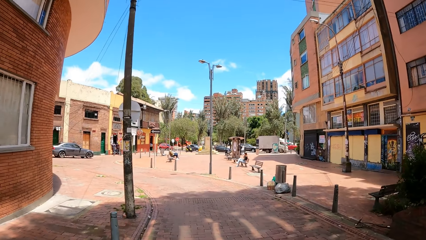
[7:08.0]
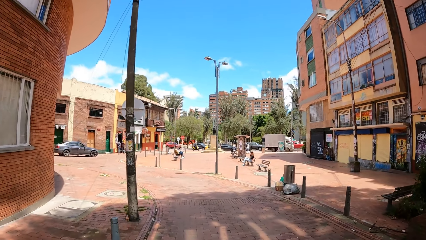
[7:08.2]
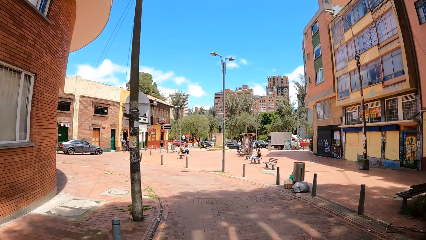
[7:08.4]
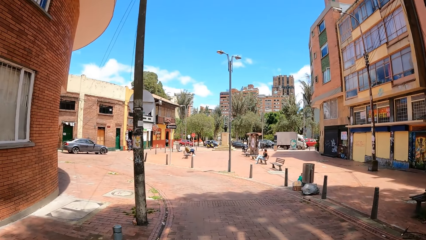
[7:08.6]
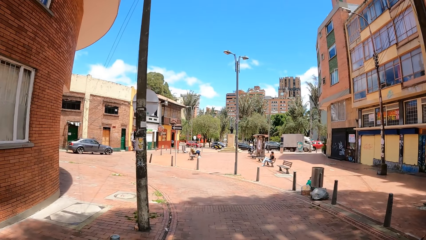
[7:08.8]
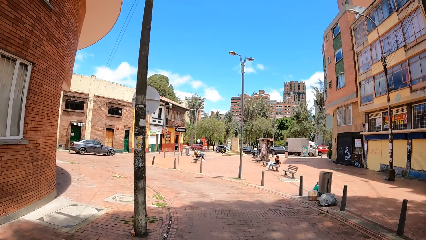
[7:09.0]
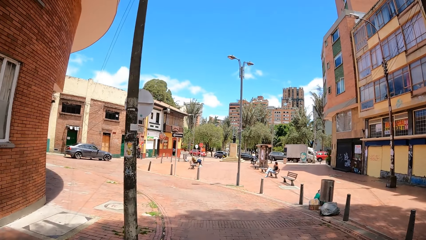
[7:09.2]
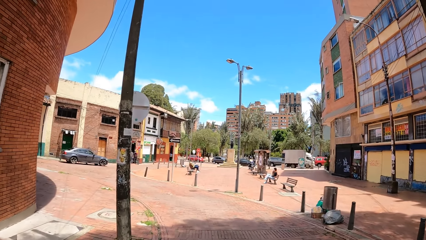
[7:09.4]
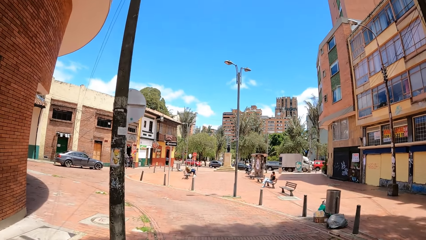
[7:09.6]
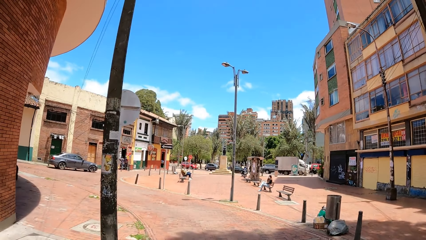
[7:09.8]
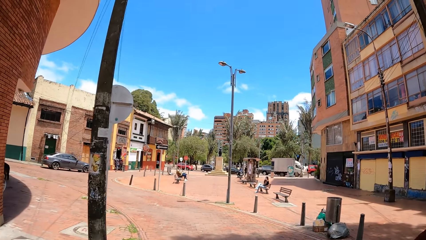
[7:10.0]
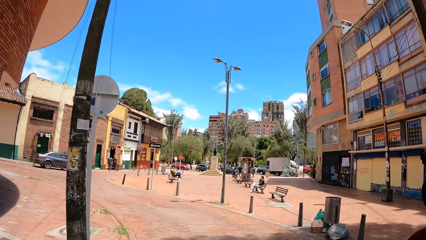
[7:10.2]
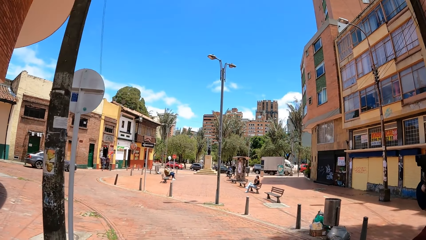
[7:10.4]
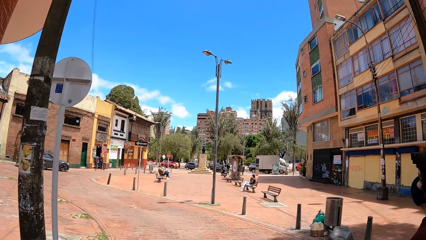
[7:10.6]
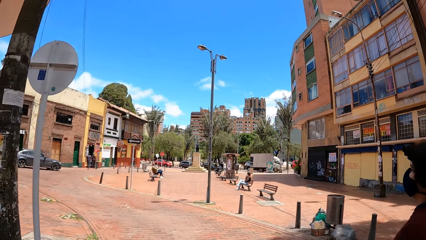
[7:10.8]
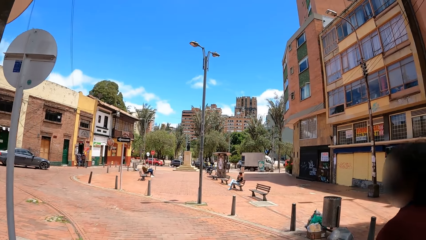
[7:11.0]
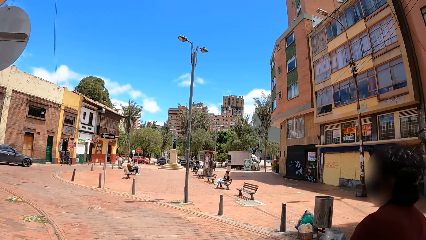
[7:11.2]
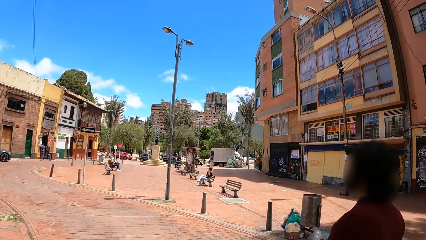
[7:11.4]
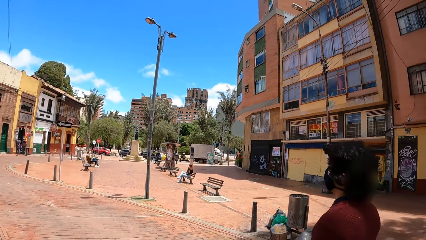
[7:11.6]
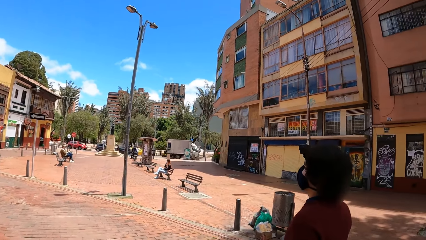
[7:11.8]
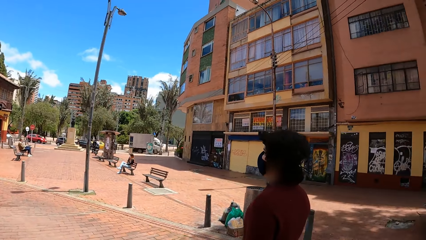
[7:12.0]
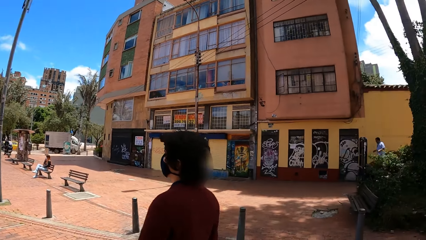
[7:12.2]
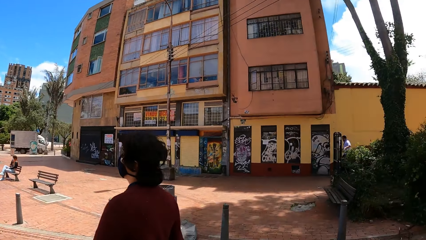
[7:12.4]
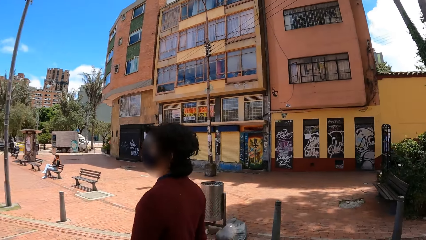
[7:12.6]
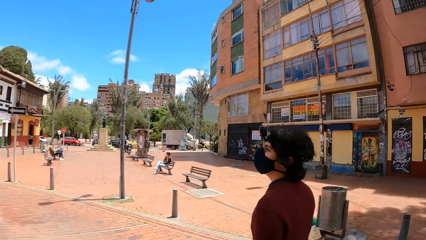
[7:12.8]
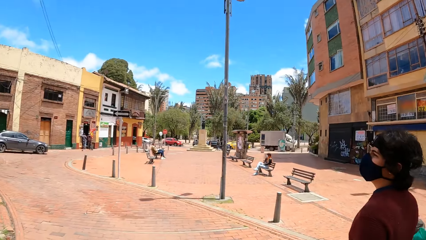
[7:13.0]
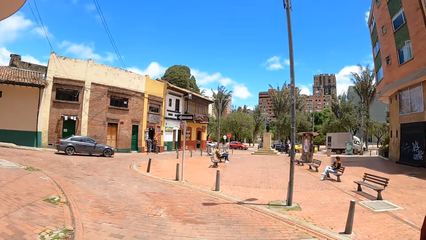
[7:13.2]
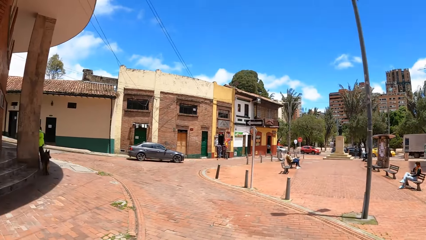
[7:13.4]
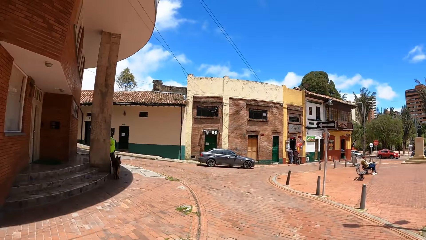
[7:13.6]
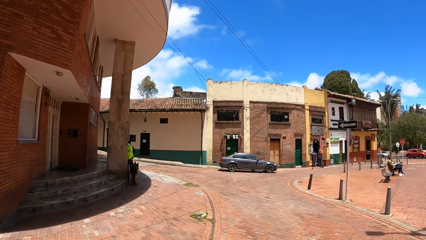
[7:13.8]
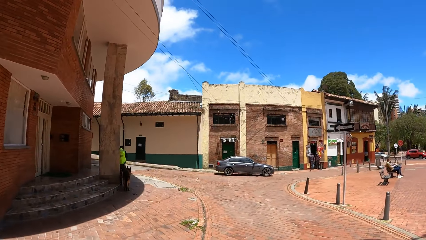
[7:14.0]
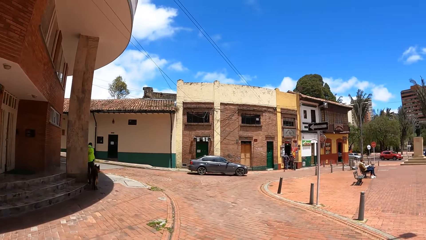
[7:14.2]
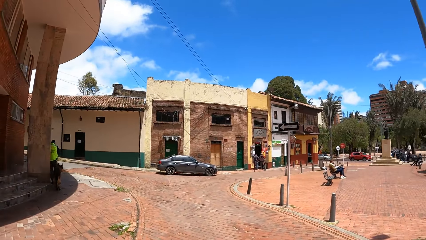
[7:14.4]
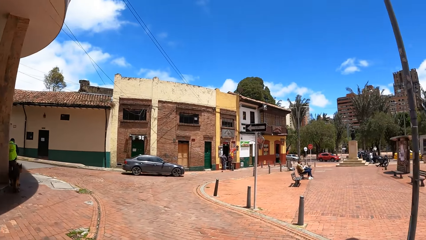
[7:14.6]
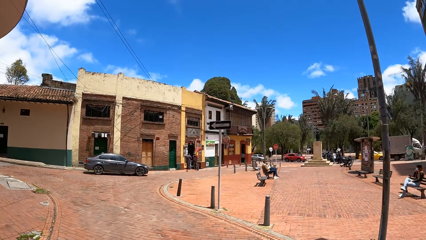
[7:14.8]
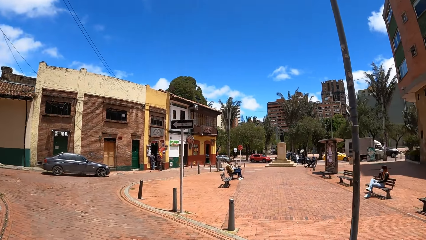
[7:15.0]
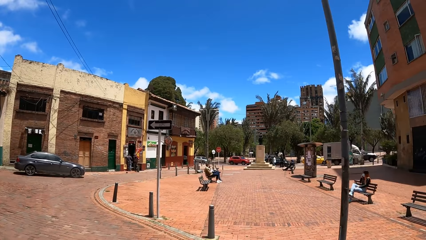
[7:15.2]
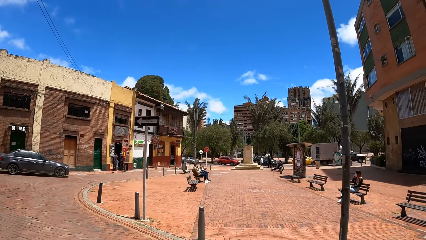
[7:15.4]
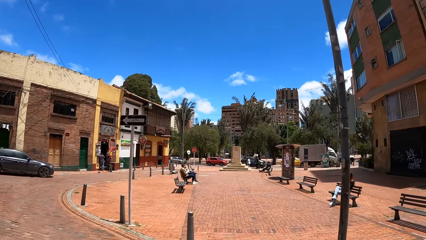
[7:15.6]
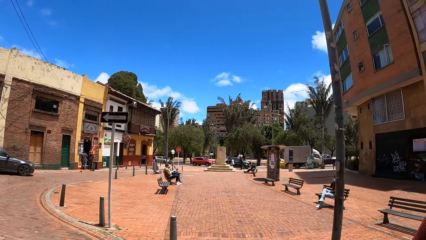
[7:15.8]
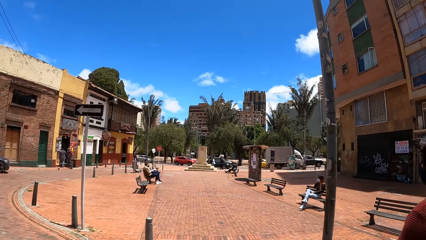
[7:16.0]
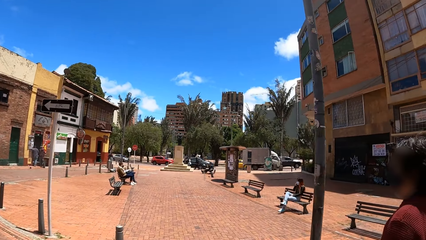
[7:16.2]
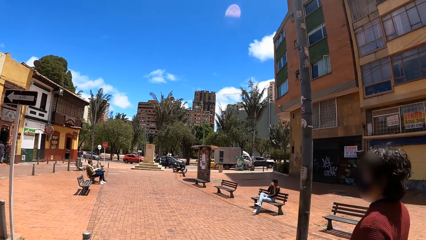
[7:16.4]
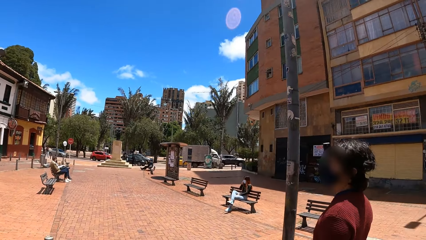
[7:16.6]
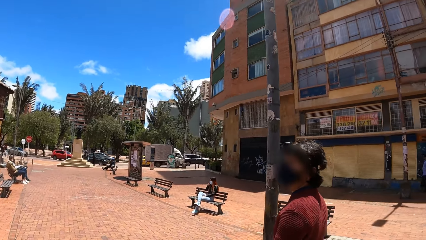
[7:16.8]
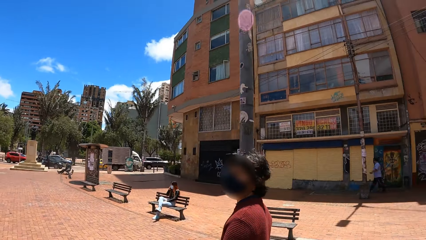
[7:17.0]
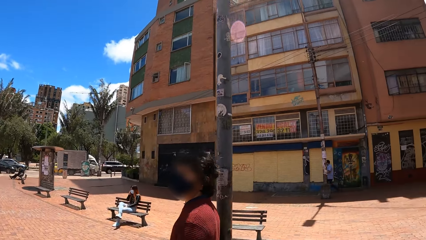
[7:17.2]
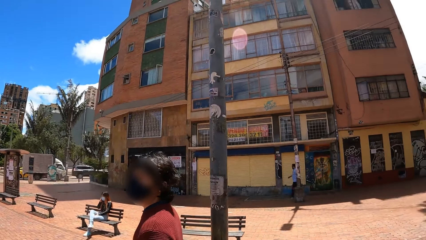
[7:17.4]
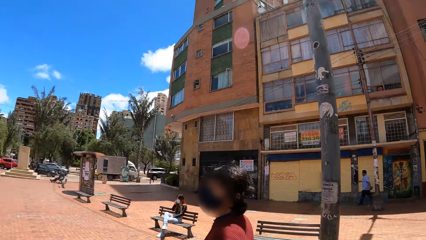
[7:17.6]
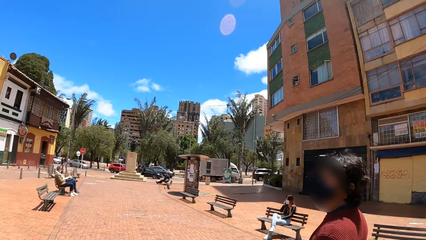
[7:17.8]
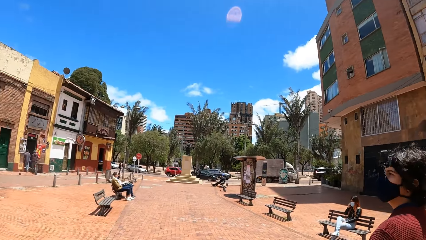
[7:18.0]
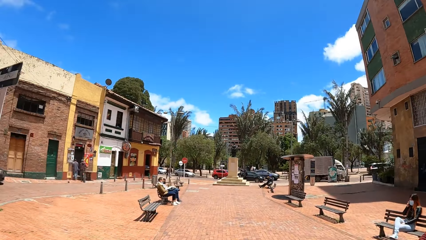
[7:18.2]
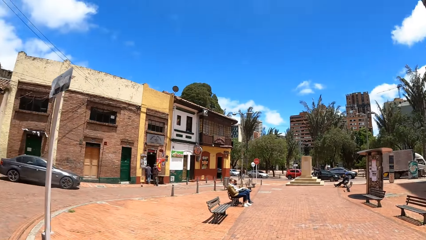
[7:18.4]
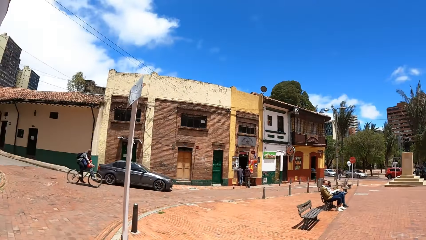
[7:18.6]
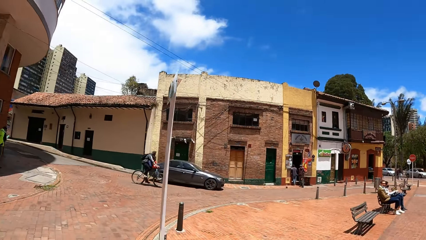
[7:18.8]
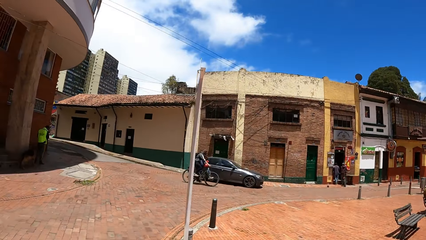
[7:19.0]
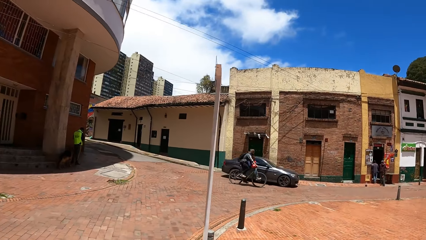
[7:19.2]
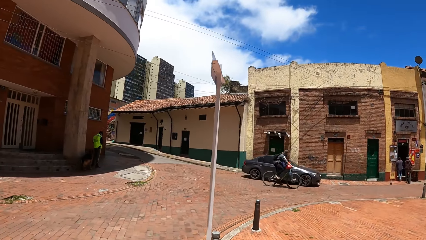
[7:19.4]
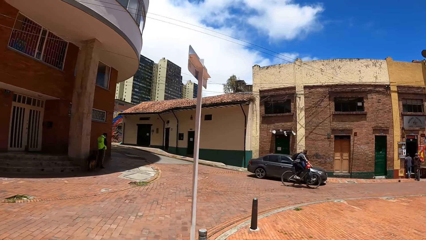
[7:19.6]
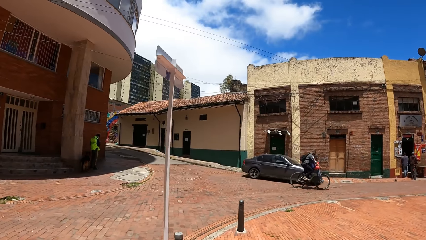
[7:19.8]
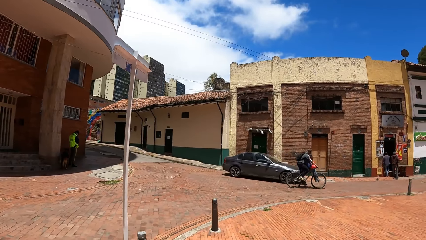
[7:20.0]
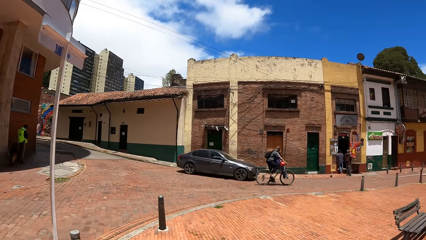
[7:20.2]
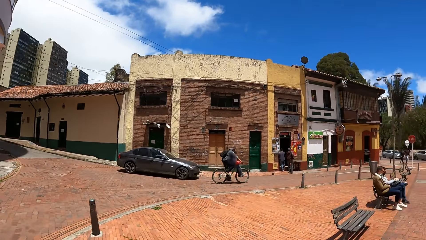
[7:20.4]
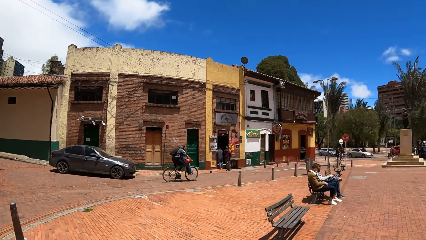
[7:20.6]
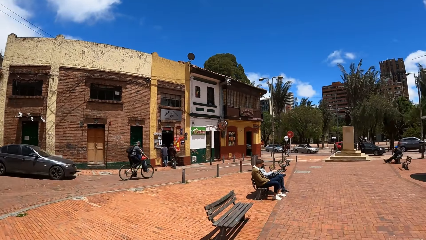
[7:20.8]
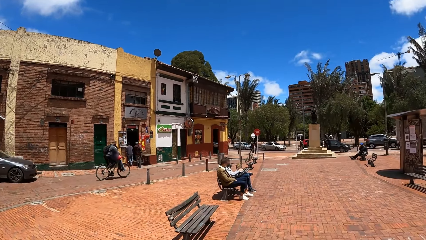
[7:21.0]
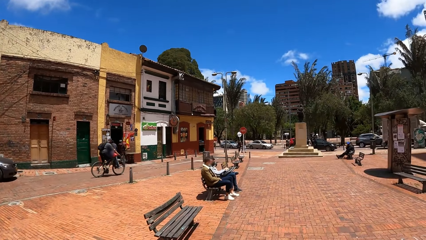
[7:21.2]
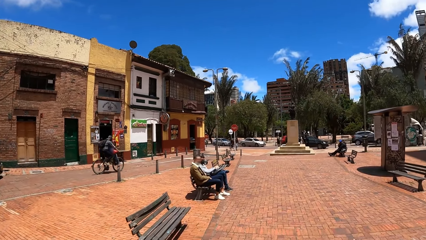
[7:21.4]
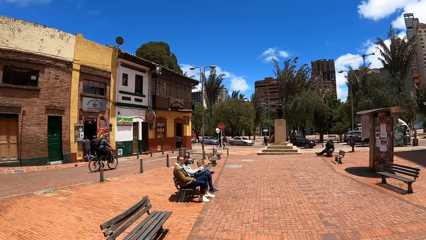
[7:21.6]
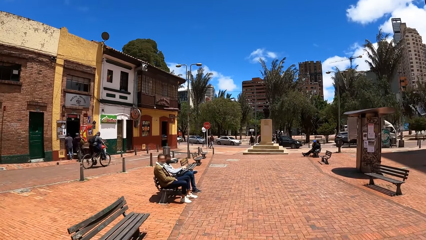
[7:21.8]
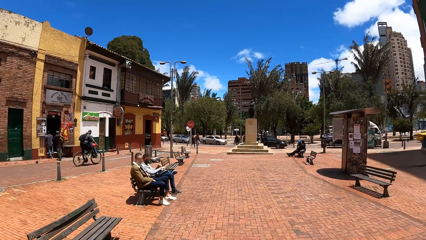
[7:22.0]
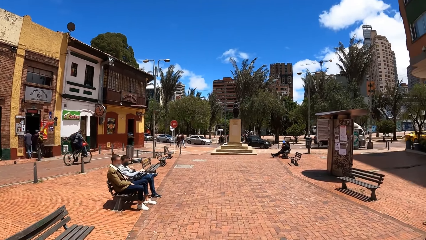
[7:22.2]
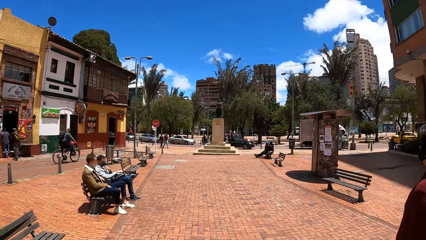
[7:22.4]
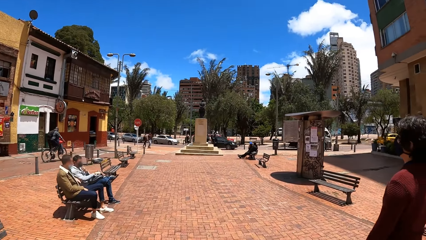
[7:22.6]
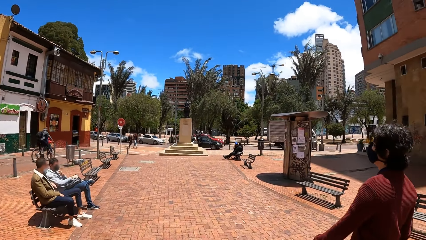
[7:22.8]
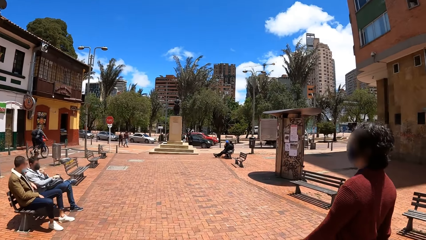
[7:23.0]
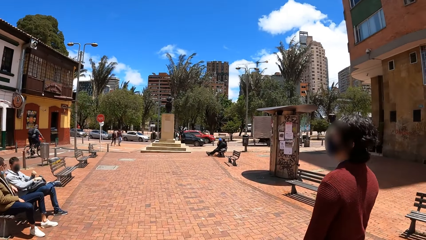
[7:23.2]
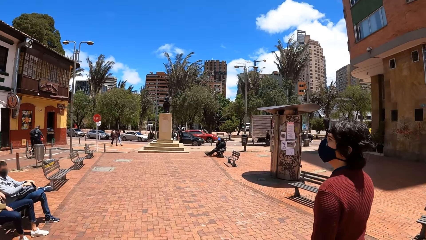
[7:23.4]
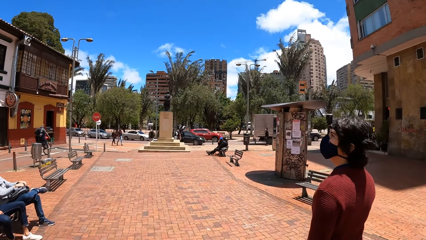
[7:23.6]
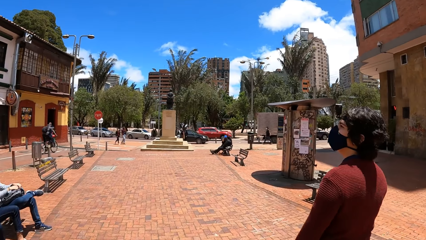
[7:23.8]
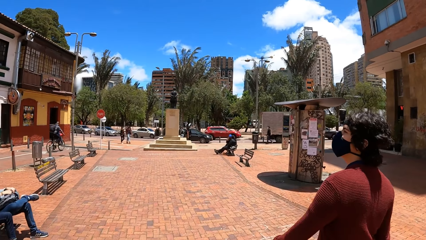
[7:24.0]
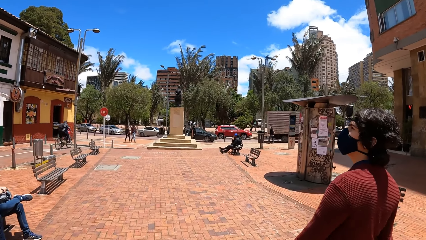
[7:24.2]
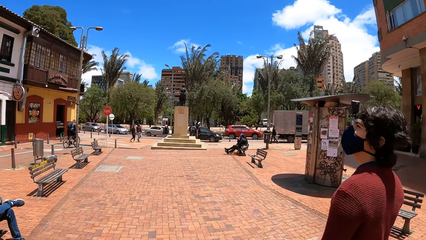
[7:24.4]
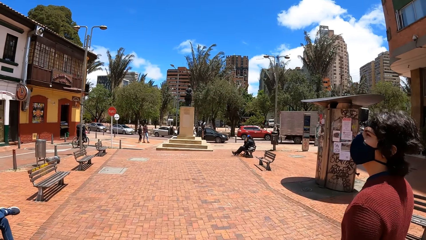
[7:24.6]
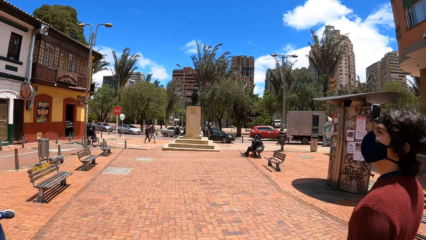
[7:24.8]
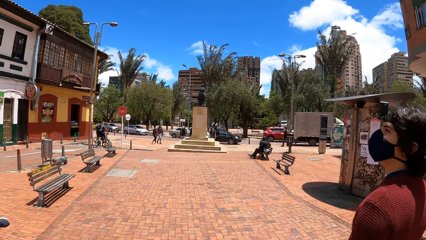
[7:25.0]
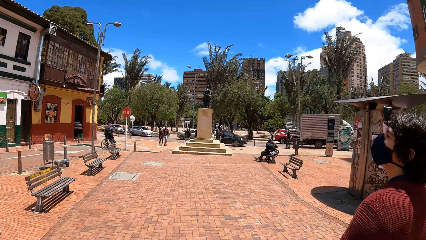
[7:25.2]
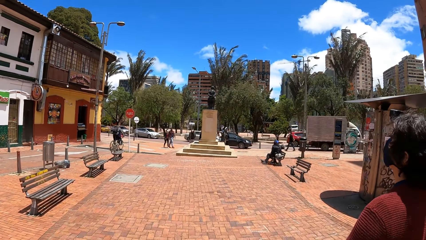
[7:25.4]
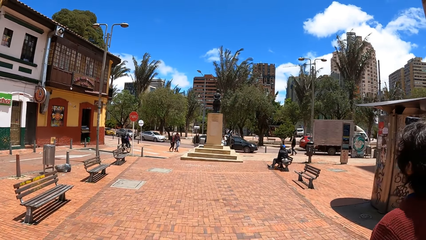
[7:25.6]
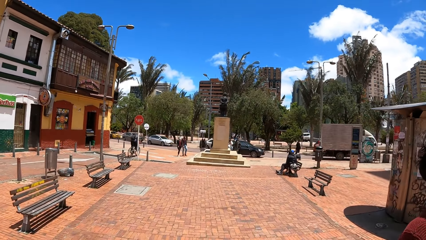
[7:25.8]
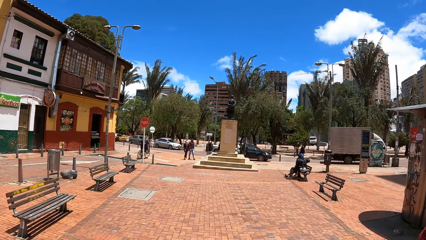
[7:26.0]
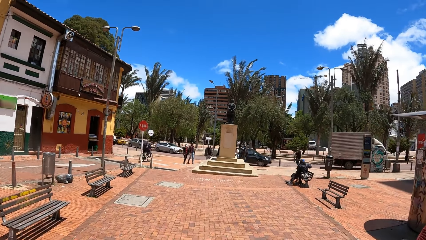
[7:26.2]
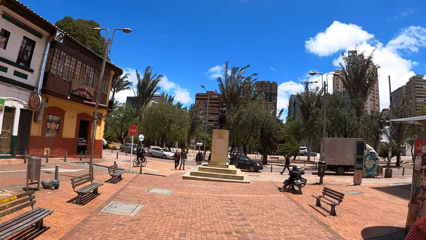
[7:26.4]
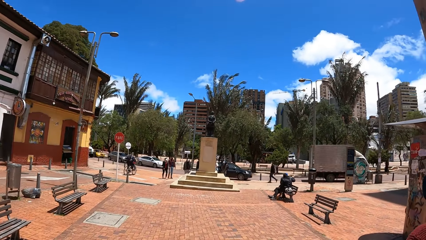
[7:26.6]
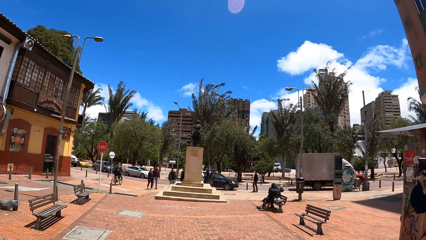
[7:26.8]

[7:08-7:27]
The camera wearer looks around. They walk around the street. A man walks around the street. The camera wearer walks past another man and a different man on a seat.
